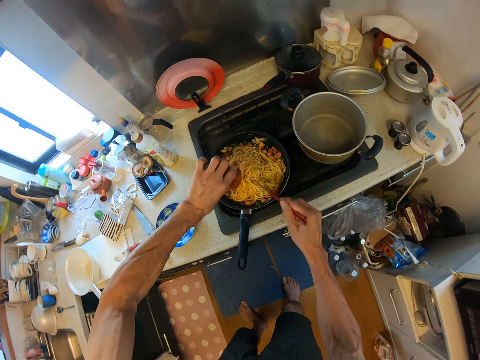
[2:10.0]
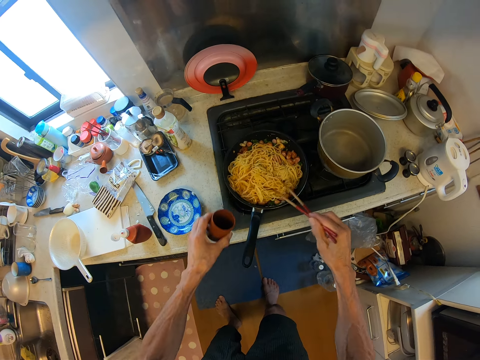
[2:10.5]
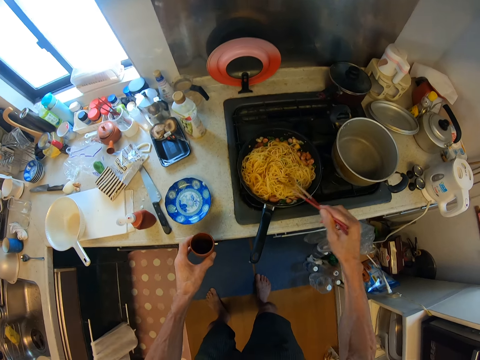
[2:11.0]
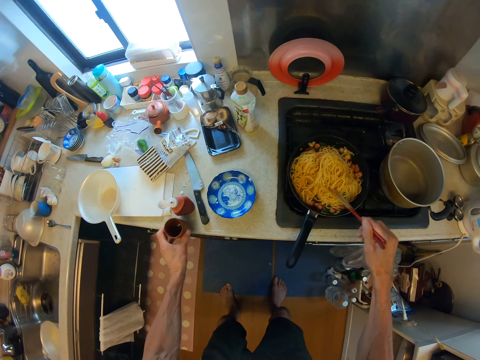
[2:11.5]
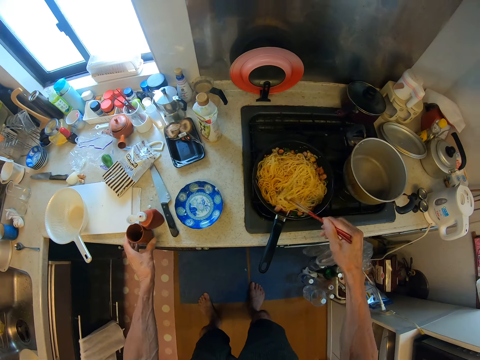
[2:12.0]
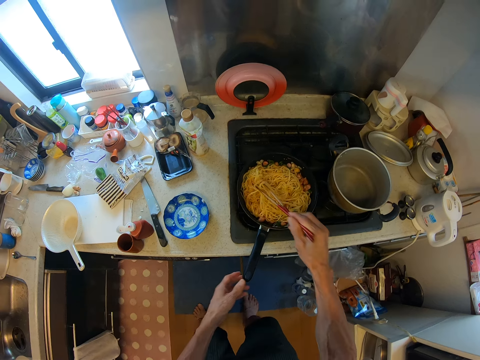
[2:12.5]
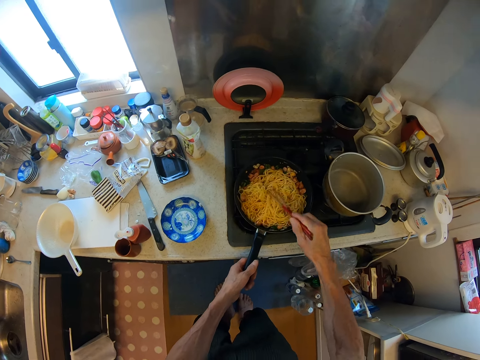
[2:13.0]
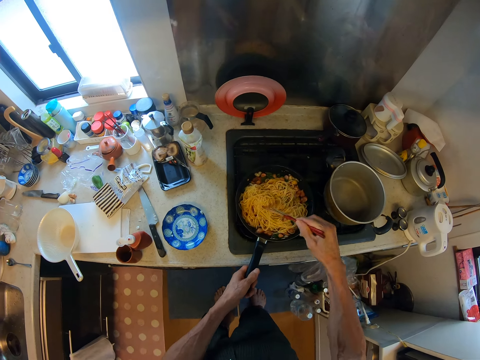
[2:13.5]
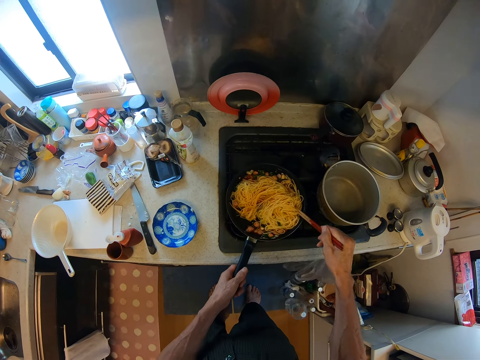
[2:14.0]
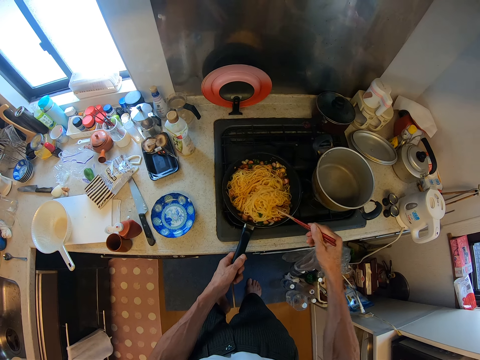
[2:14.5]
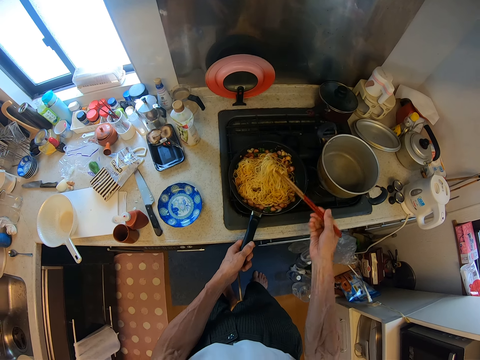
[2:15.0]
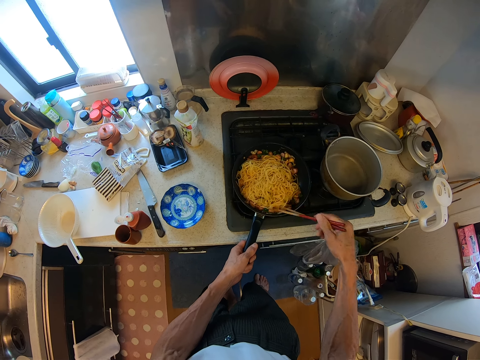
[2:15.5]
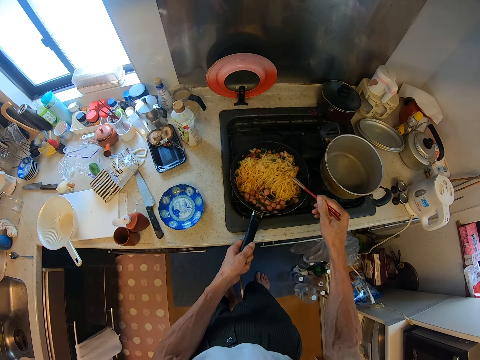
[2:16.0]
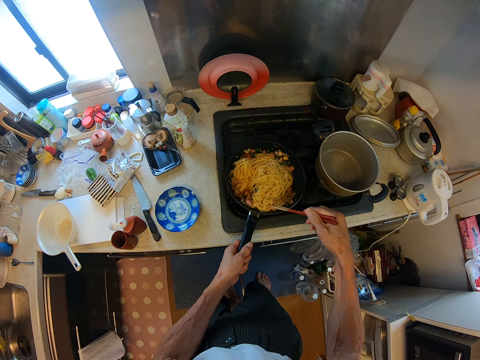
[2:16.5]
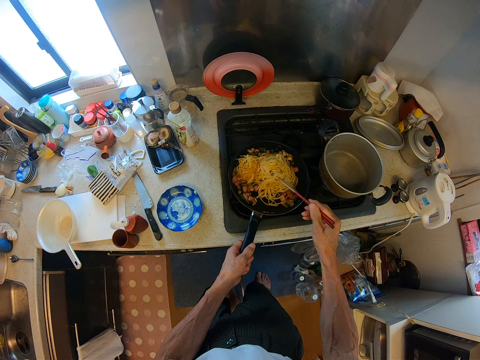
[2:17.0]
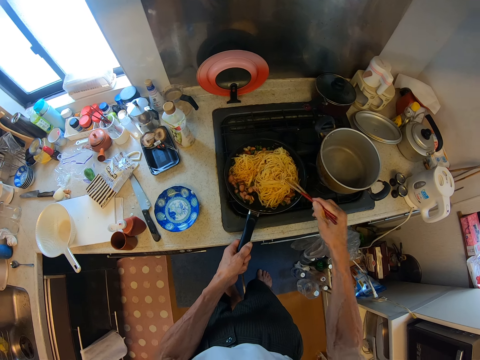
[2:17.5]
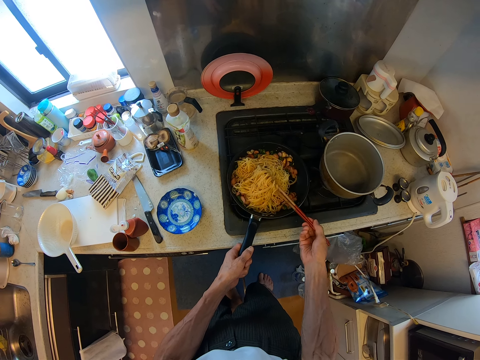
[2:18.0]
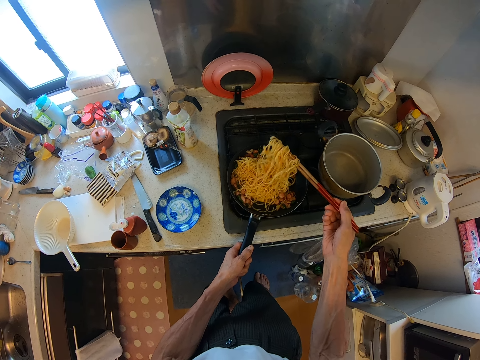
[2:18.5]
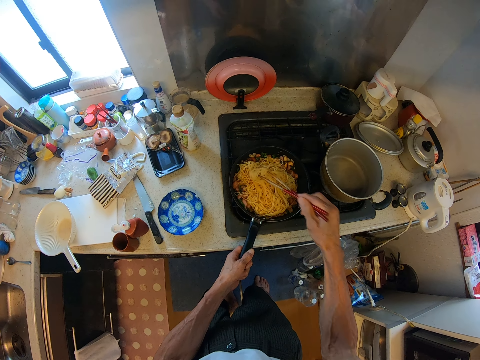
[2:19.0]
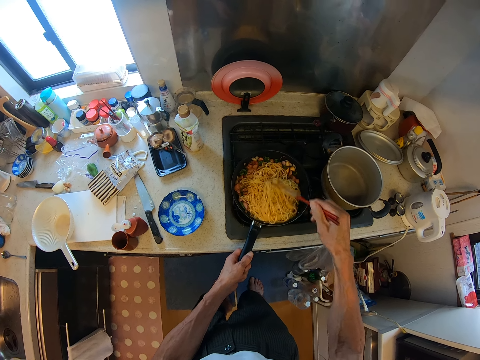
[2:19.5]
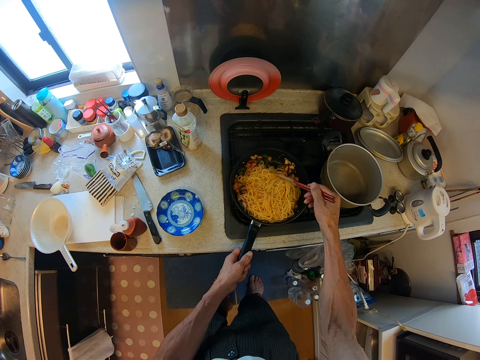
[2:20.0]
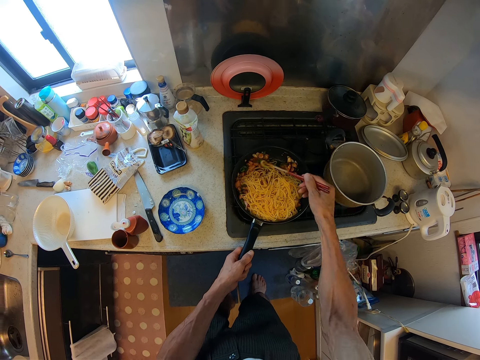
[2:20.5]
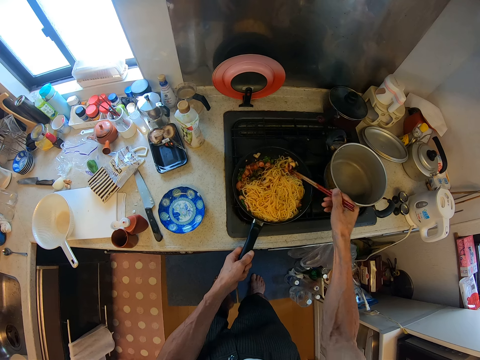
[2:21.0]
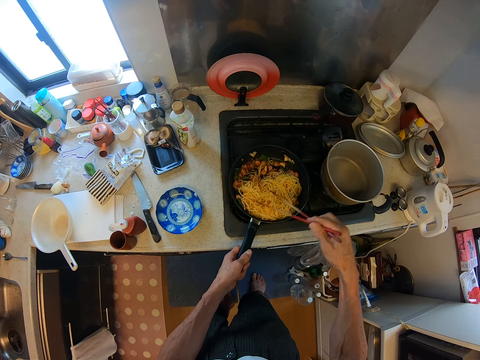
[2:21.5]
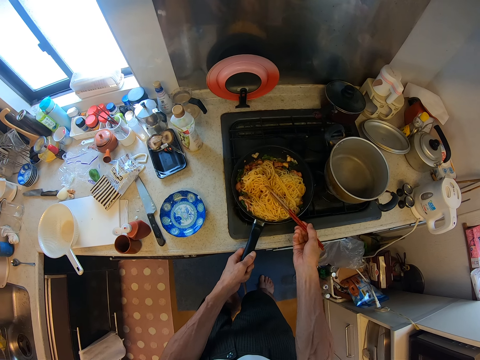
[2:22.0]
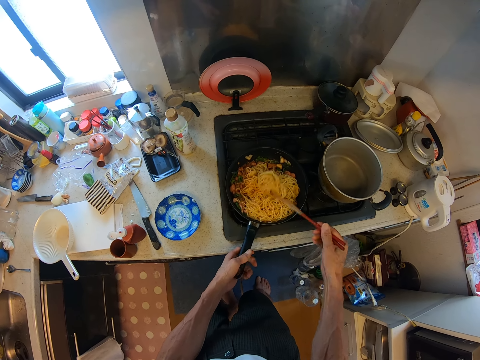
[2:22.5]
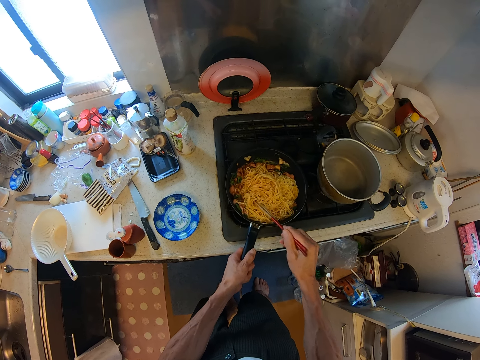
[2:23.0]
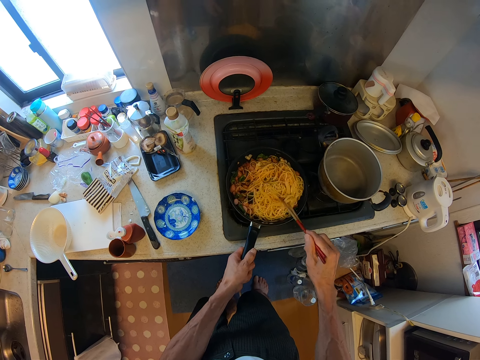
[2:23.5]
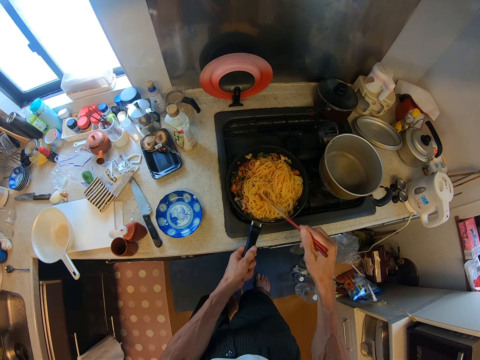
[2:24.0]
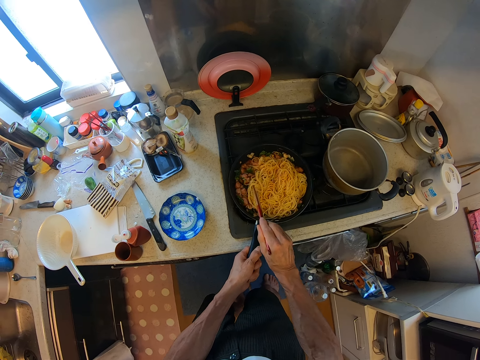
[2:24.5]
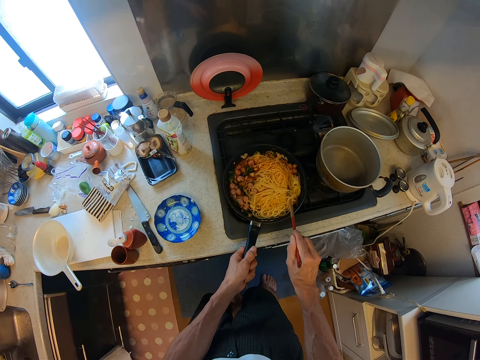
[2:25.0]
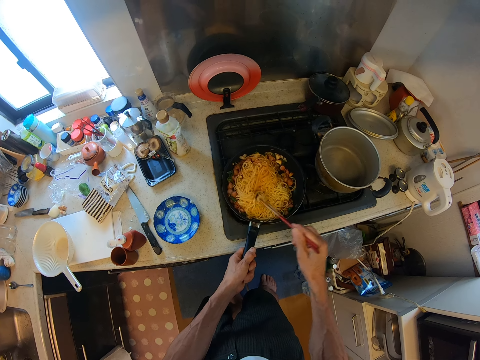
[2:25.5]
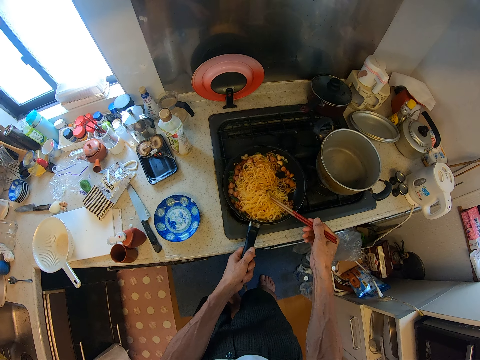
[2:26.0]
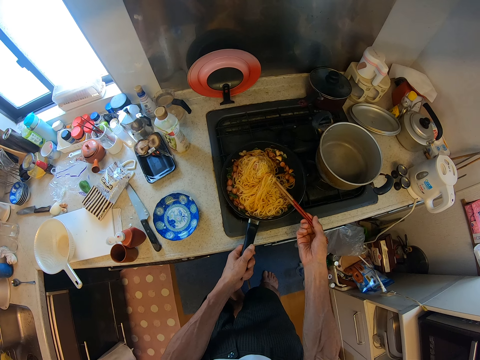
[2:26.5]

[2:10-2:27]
The camera wearer shakes the tumbler. He stirs the spaghetti with the sausages and vegetables in the frypan with the chopsticks. He places the tumbler on the bench. He holds the handle of the frypan with his left hand. He lifts the spaghetti with the chopsticks. He stirs the spaghetti with the sausages and vegetables with the chopsticks. He lifts the spaghetti with the chopsticks. He stirs the spaghetti with the sausages and vegetables with the chopsticks.

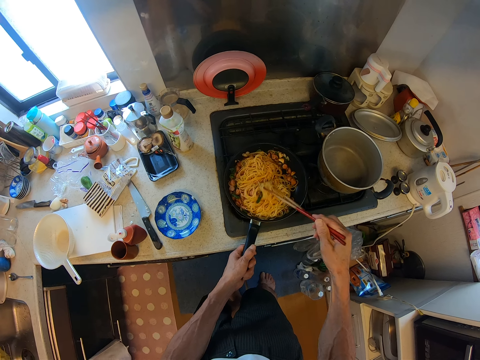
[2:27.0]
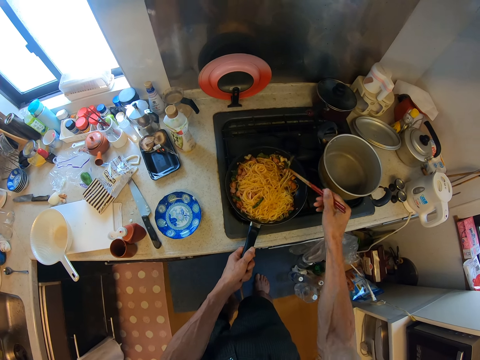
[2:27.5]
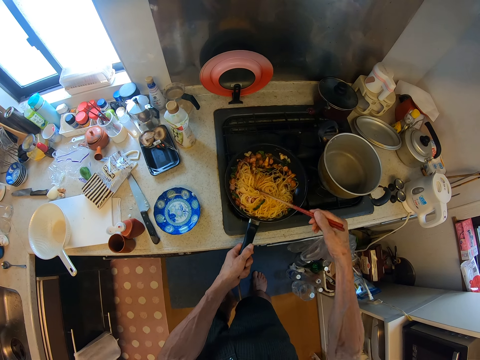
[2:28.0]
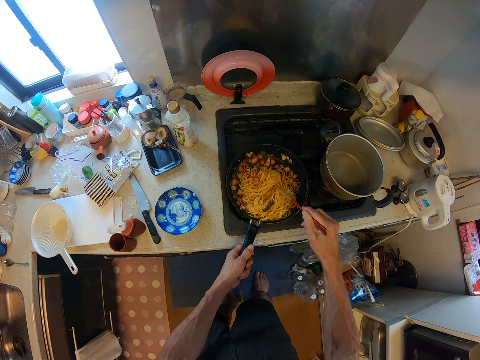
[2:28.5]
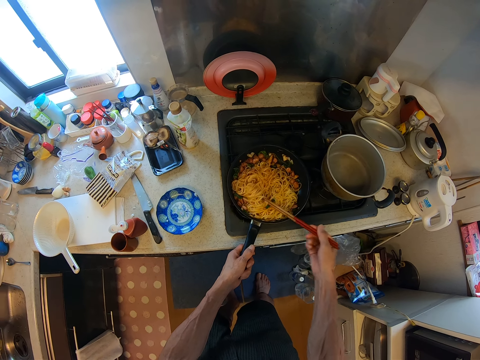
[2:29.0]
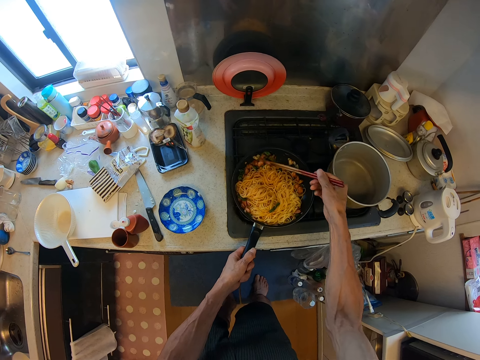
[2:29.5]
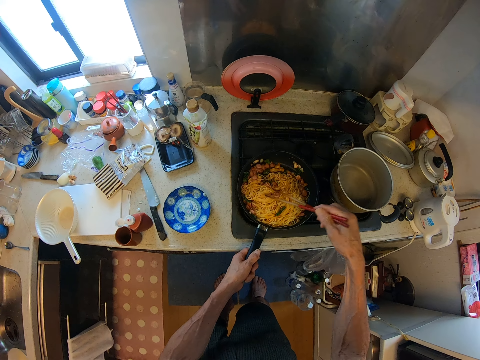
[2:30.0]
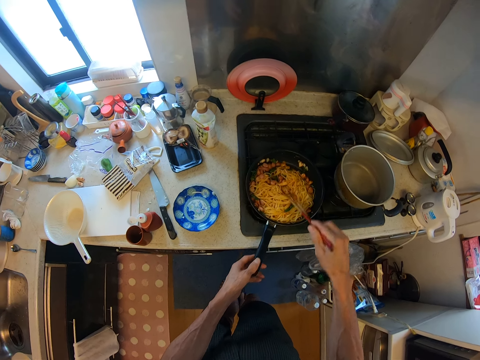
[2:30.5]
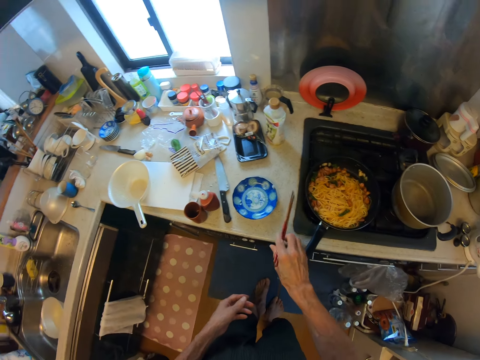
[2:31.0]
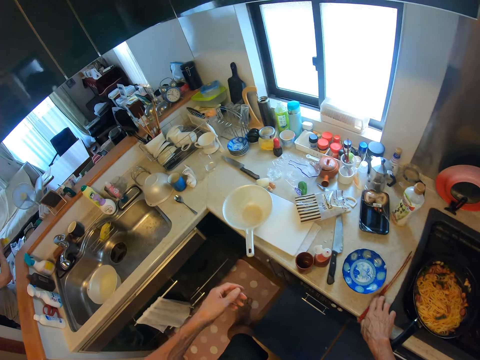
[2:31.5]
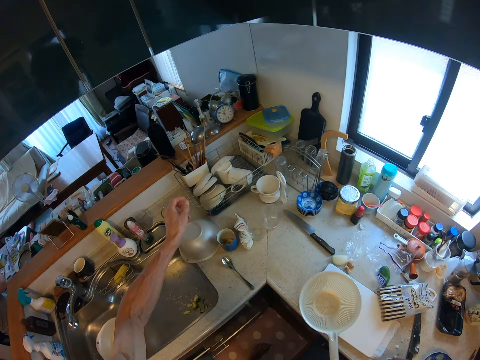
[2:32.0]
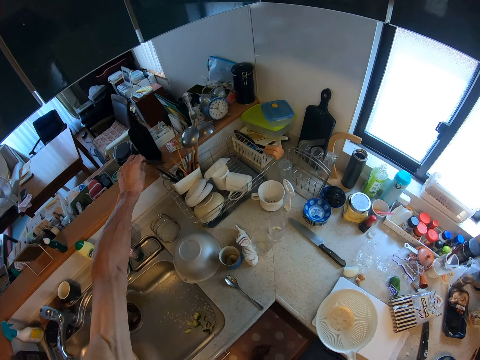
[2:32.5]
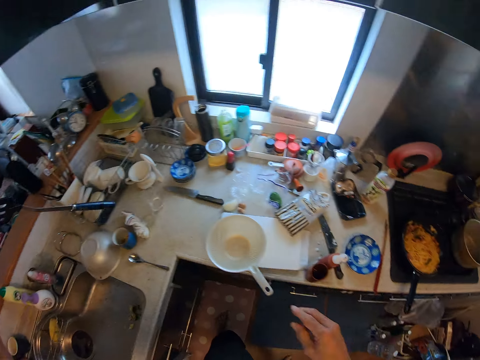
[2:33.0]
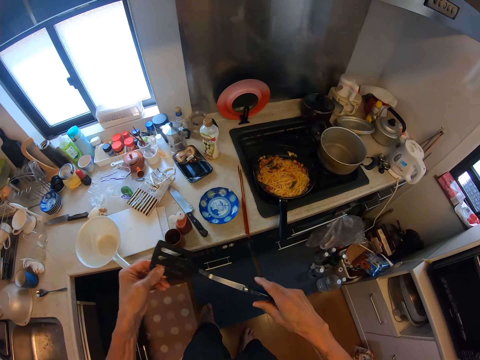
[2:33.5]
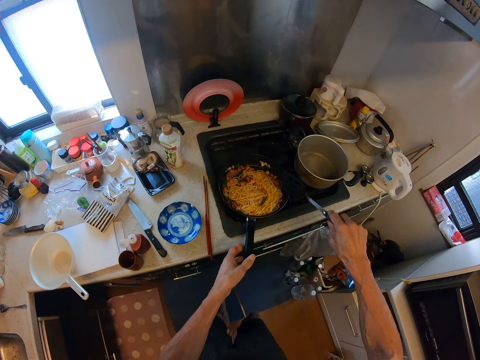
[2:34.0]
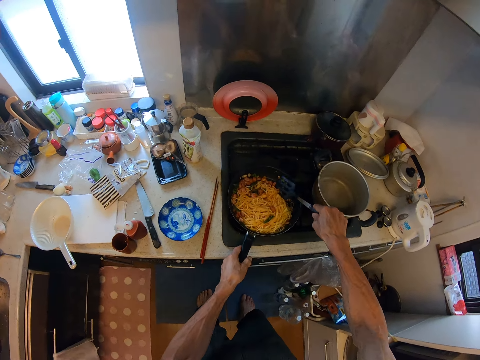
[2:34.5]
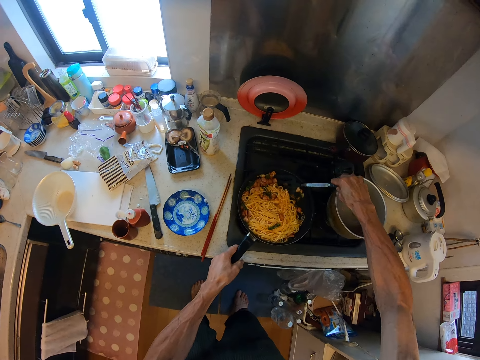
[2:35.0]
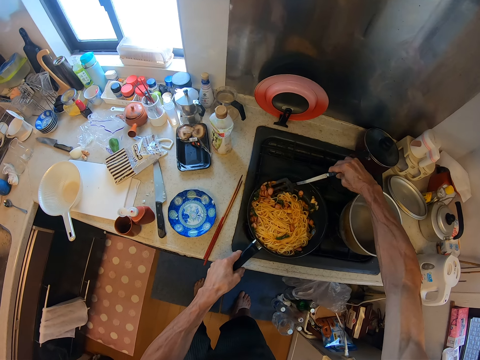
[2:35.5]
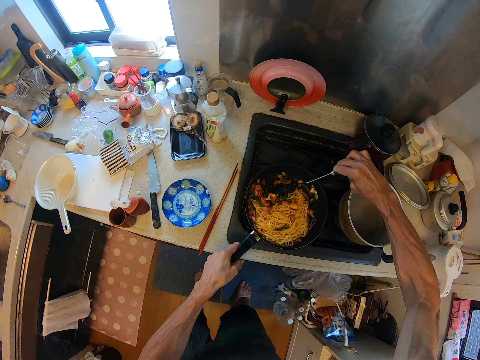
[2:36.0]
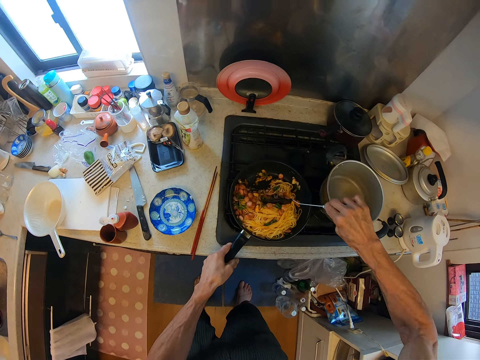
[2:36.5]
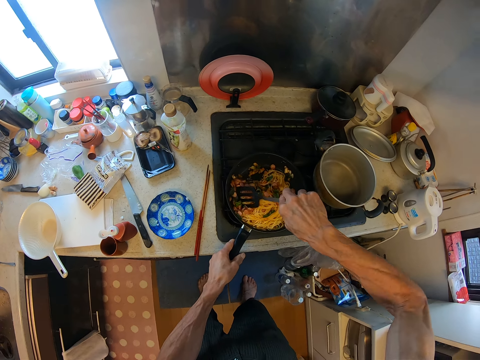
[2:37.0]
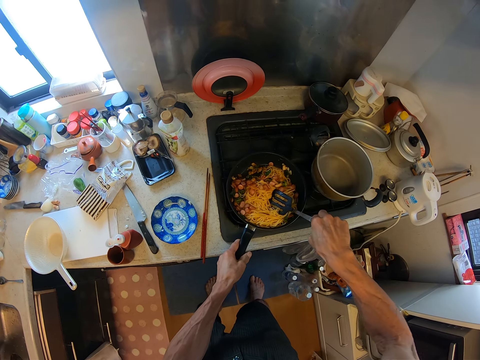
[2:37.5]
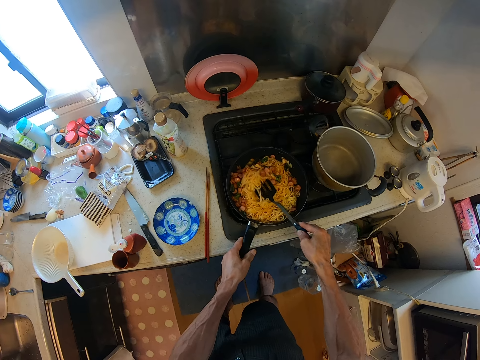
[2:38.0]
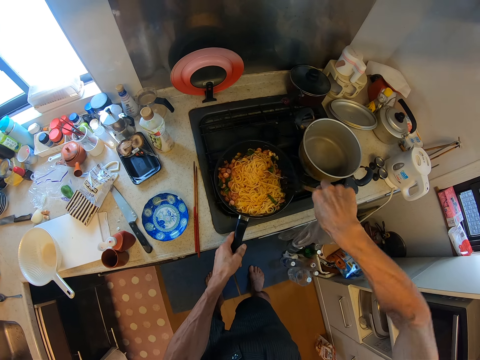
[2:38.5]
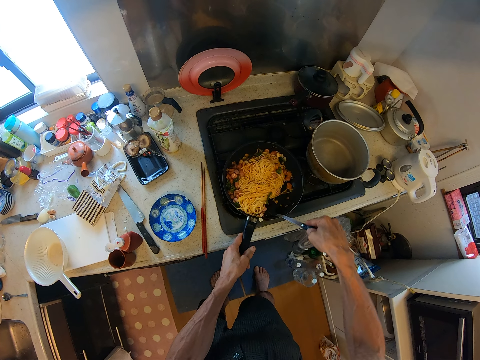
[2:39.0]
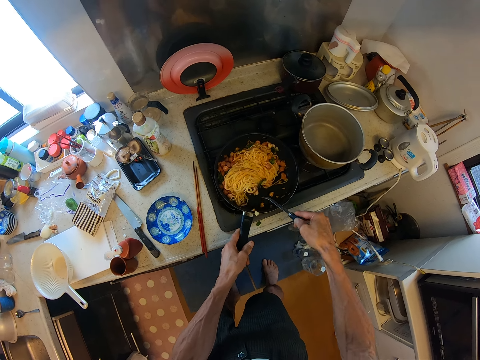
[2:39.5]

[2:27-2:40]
The camera wearer unhands the cooking pan. He places the chopsticks on the bench. He moves his leg. He picks up a spoon or slotted spatula on a rack in the kitchen with his left hand. He moves his legs. He switches the spoon to his right hand. He holds the handle of the frypan with his left hand. He stirs the spaghetti with the sausages and vegetables in the frypan with the slotted spatula.
